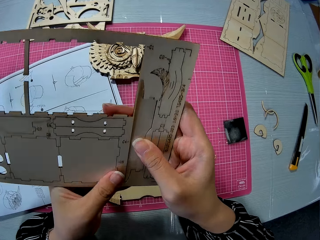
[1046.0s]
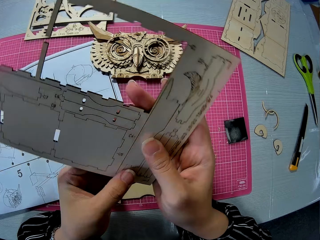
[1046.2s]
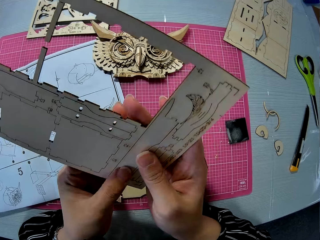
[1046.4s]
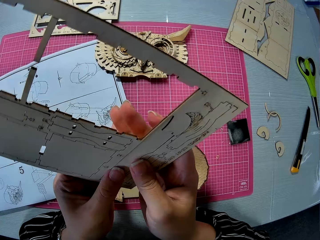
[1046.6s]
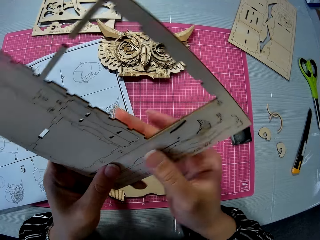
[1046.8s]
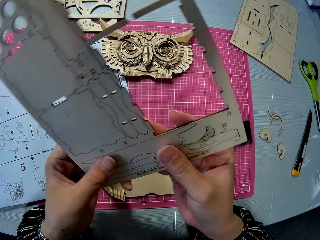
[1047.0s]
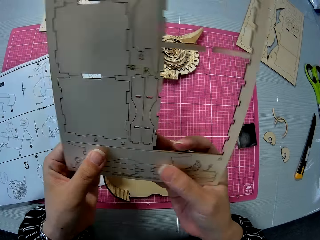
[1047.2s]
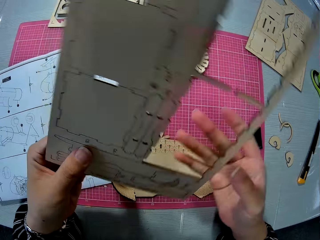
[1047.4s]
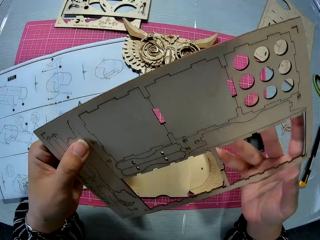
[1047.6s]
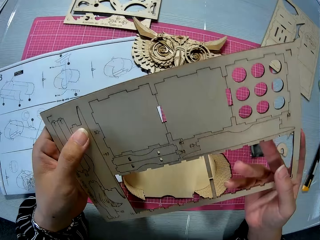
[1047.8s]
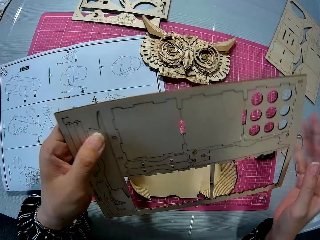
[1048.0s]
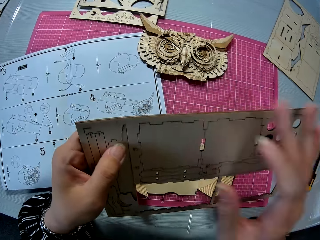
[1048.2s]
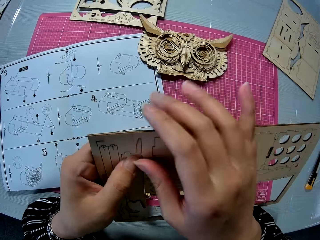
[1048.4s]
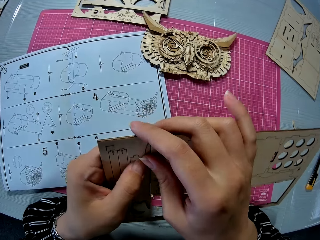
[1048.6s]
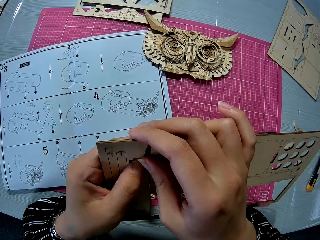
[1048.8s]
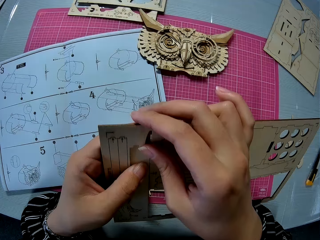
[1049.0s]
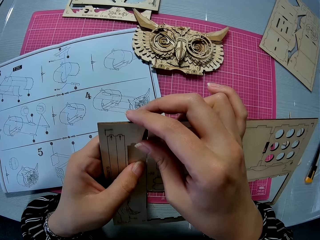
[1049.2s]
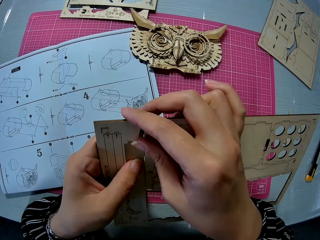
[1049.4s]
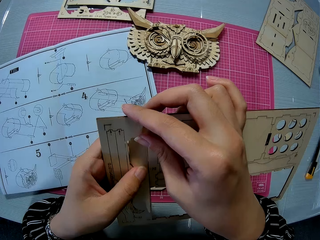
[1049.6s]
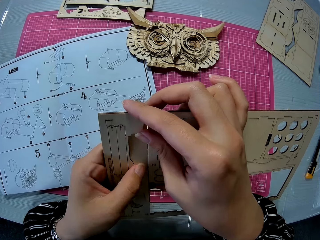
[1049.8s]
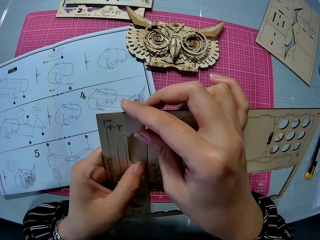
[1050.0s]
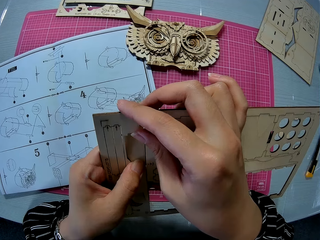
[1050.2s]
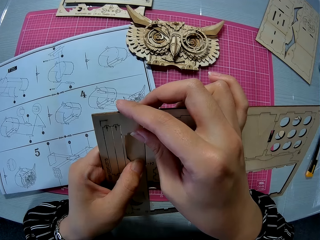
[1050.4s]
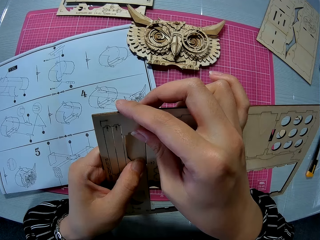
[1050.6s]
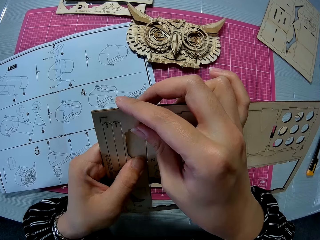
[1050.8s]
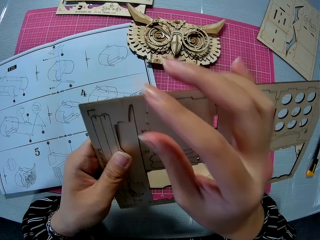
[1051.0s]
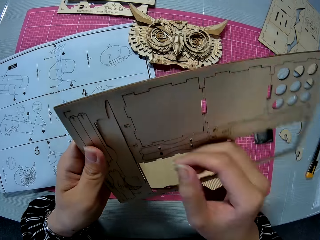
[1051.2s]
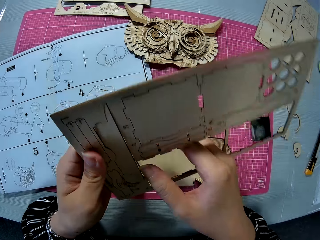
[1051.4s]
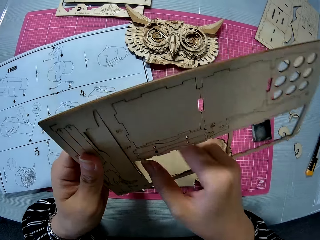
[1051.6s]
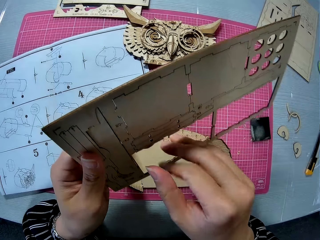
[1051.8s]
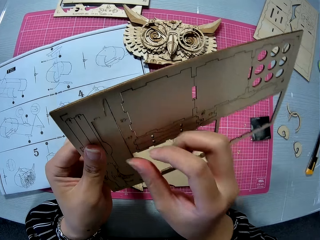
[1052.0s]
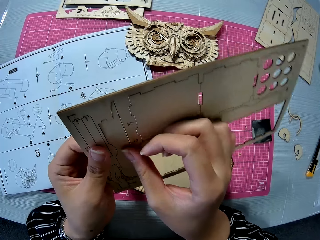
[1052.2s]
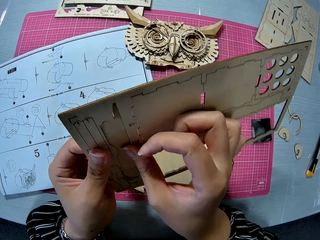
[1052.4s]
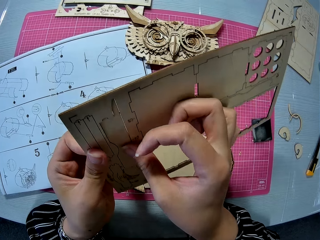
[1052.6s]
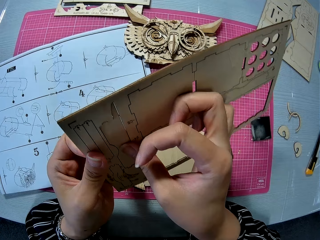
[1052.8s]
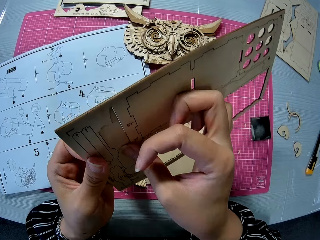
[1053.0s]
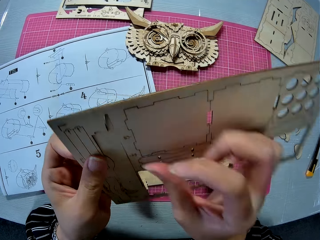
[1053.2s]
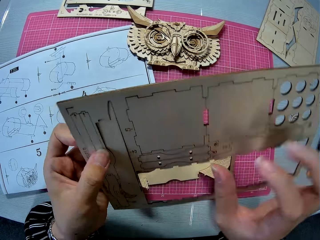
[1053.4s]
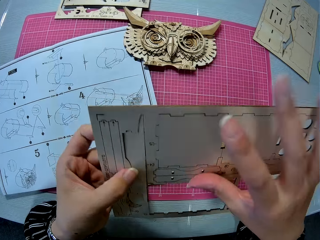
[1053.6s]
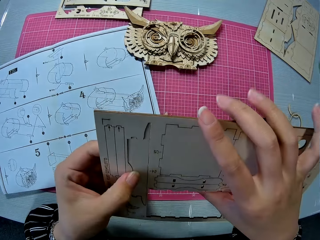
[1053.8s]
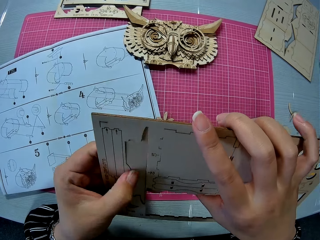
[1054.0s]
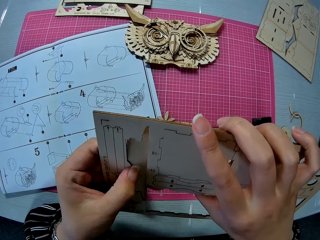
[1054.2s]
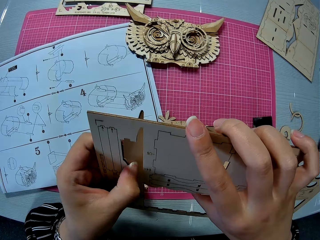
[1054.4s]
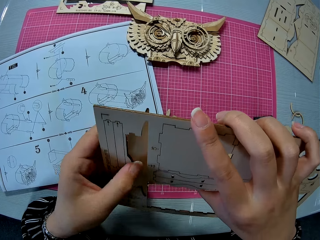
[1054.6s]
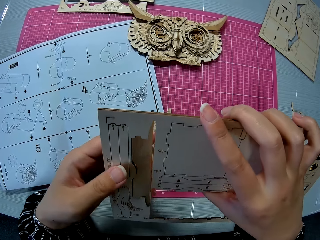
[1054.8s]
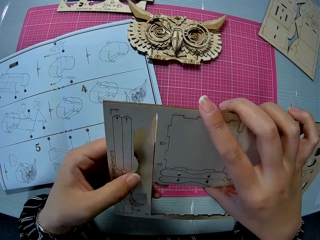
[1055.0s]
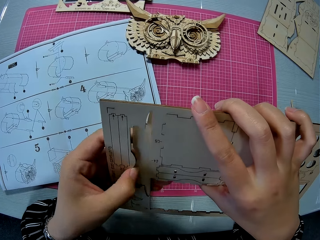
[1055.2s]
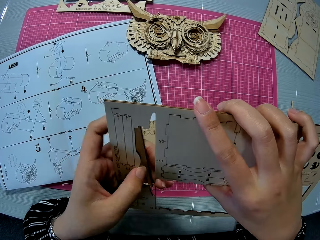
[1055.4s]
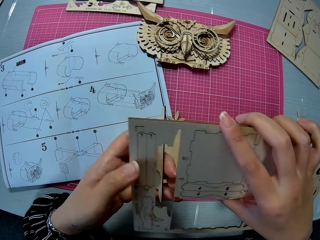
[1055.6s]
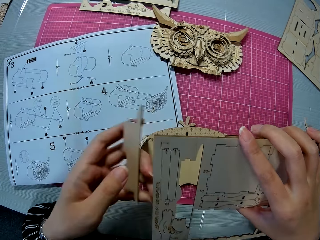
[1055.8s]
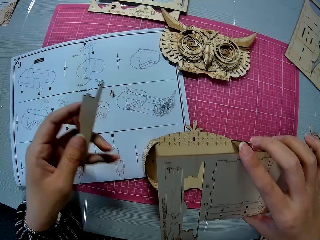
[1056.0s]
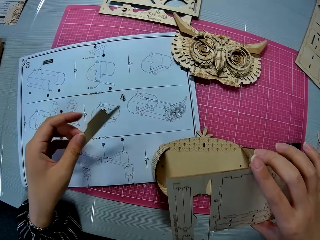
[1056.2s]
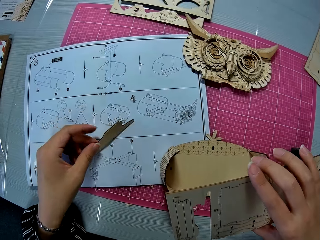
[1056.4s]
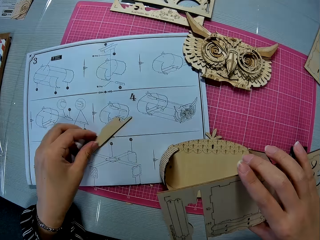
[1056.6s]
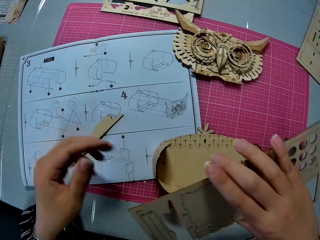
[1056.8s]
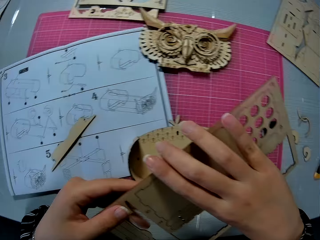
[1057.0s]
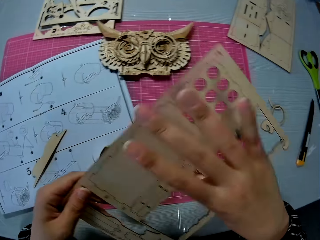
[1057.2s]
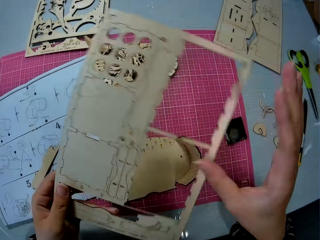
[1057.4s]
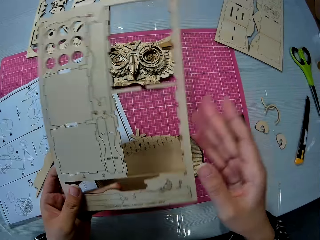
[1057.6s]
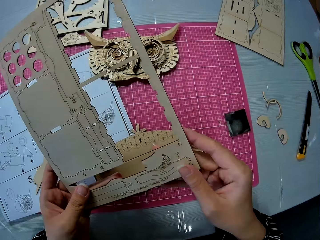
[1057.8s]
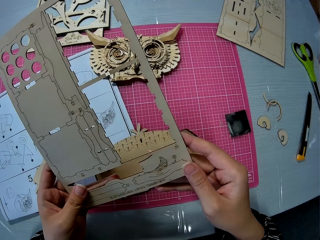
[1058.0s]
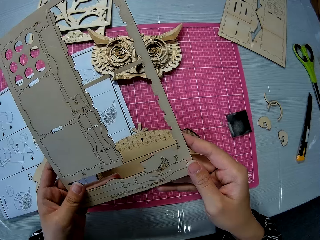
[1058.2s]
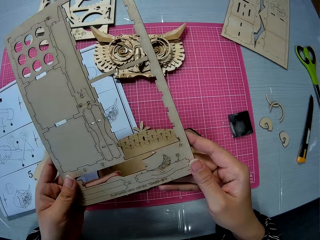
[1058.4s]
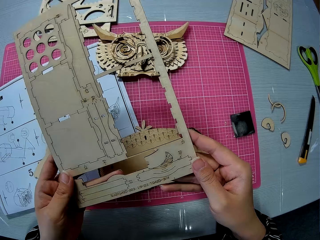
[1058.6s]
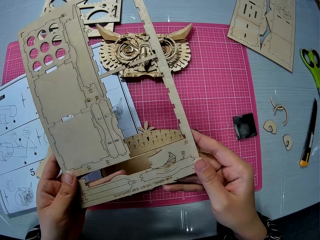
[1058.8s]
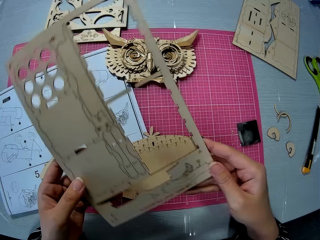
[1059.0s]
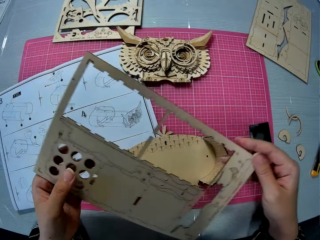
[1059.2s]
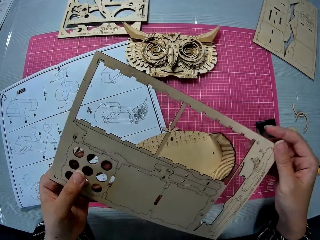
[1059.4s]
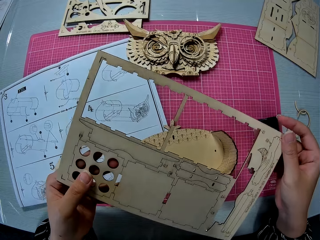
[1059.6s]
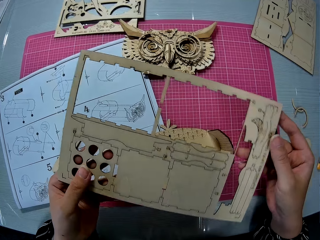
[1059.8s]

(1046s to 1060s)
The camera wearer turns the laser cut. They disconnect the laser cuts. They drop the piece on the paper instruction sheet. They look at the laser cut.

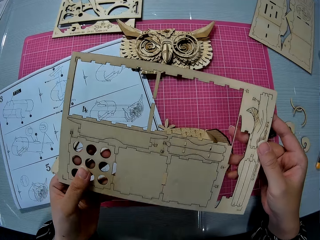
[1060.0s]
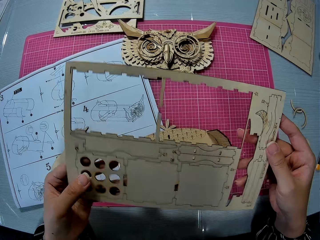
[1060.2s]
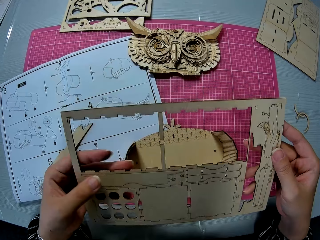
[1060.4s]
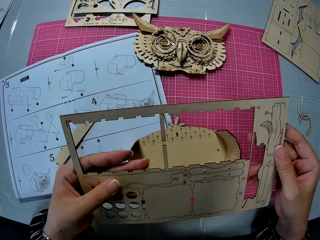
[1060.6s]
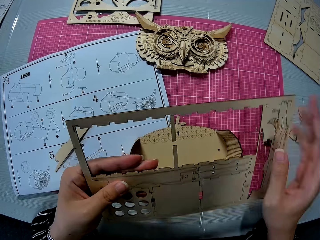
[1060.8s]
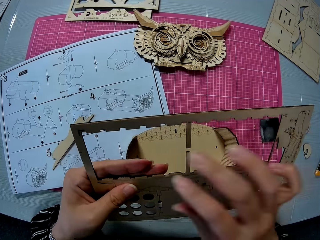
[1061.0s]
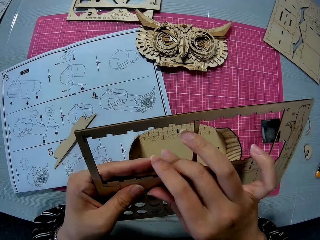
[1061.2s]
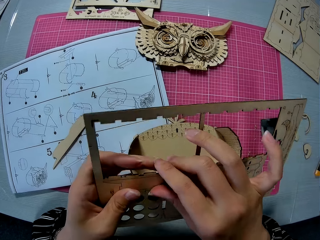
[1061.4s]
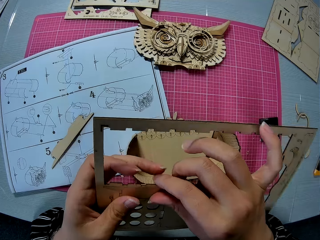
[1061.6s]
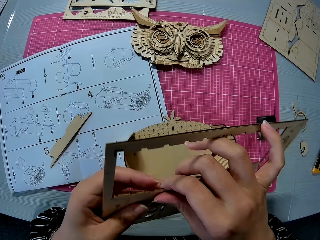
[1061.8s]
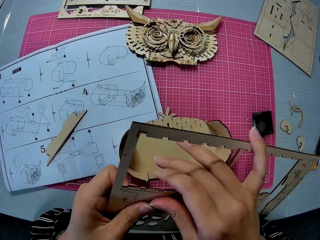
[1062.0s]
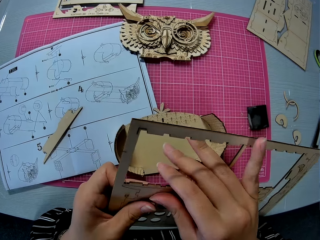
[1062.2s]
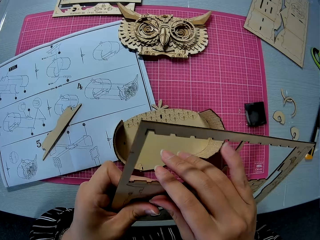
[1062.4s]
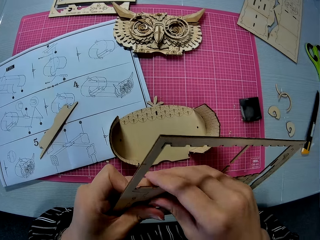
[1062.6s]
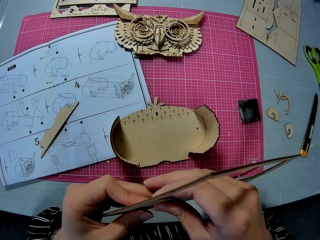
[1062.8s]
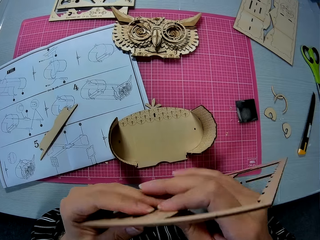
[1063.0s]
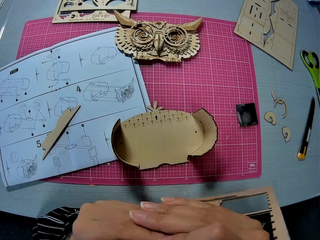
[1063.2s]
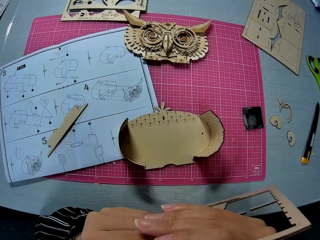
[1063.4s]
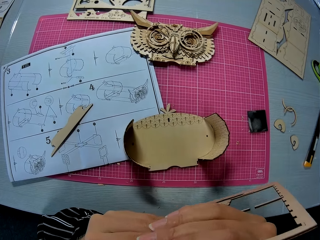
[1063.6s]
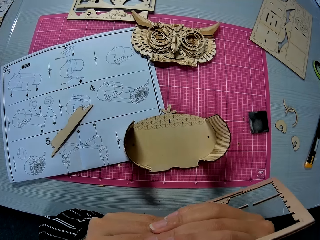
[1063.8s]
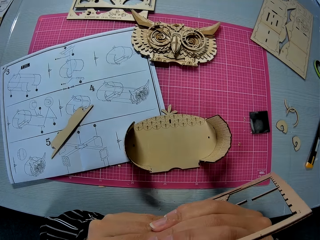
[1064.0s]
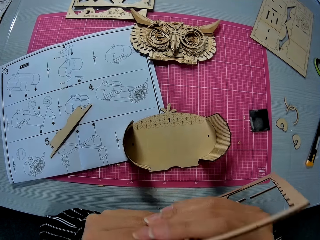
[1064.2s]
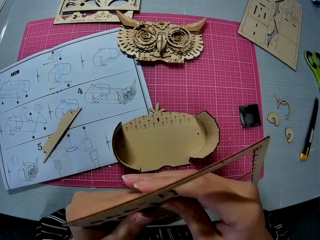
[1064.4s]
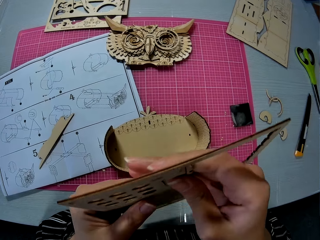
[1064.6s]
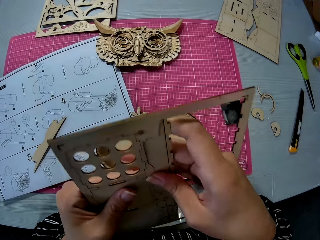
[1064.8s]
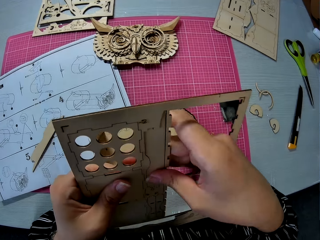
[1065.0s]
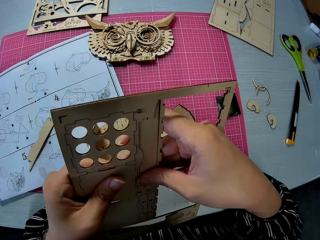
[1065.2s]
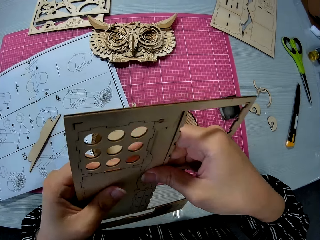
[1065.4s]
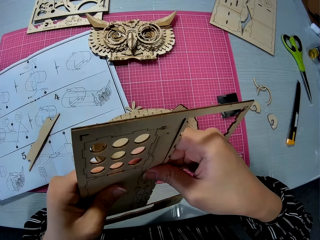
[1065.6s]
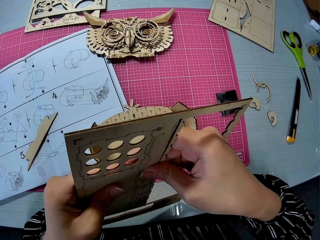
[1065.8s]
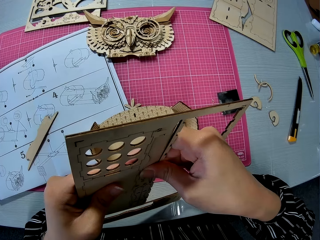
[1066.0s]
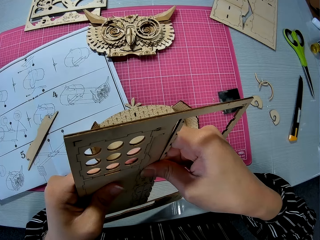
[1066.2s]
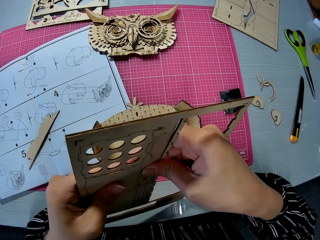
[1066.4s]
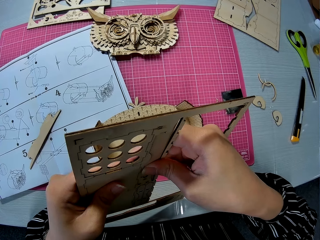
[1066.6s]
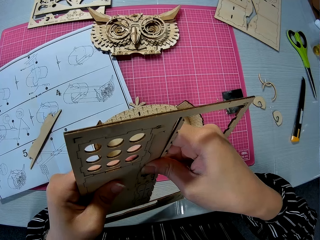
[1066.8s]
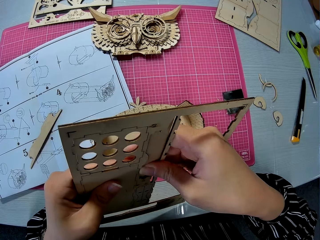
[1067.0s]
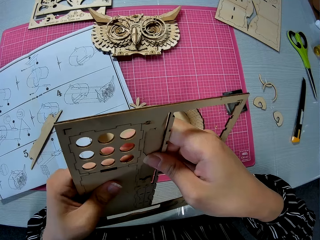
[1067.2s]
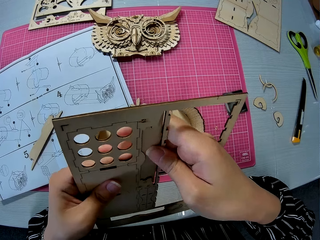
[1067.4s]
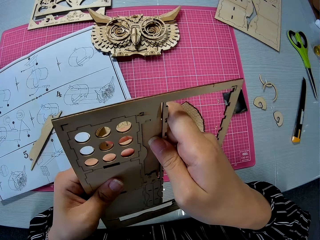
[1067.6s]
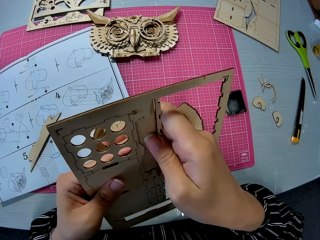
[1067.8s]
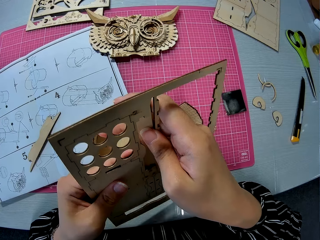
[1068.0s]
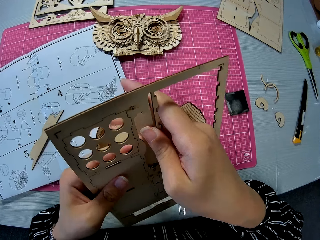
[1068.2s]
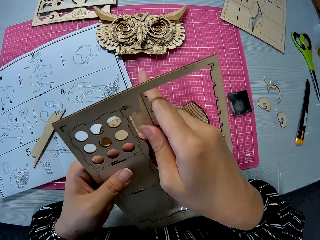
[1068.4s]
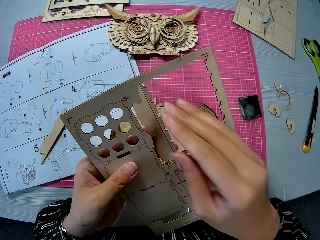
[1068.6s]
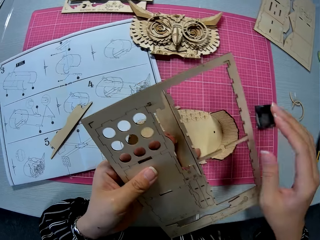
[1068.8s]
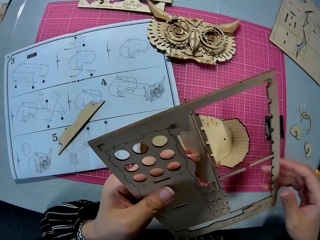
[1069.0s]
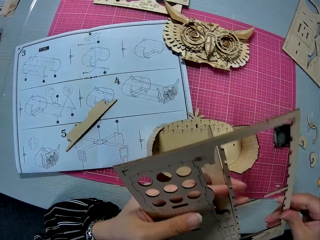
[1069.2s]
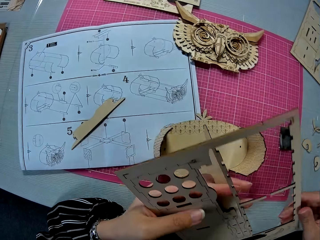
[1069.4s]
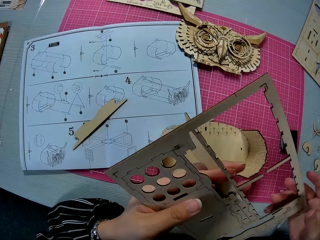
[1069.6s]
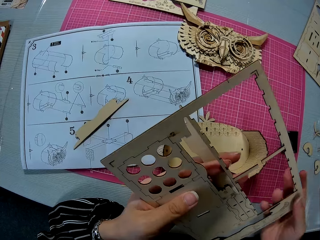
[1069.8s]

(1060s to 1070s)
The camera wearer picks out another piece from the wooden puzzle sheet. They turn the laser cut. They disconnect the laser cuts.
